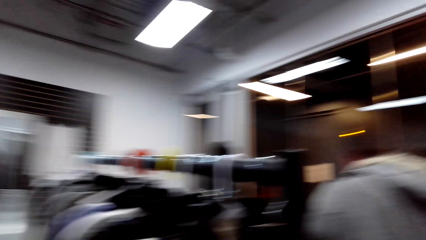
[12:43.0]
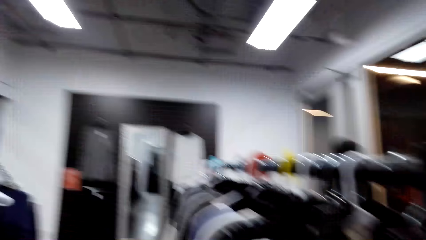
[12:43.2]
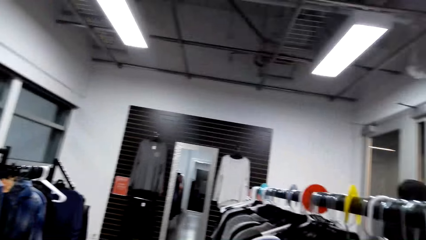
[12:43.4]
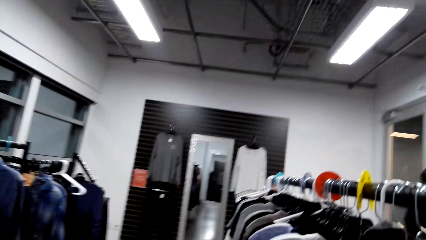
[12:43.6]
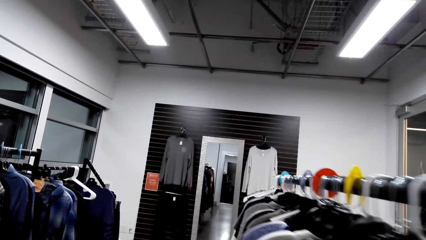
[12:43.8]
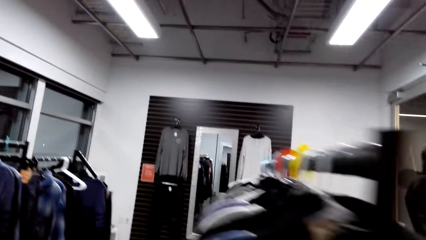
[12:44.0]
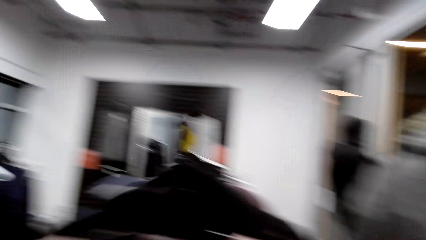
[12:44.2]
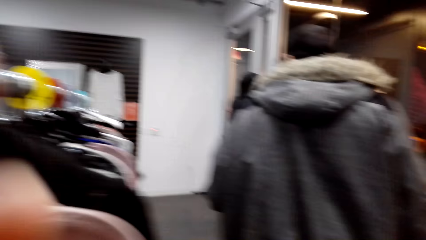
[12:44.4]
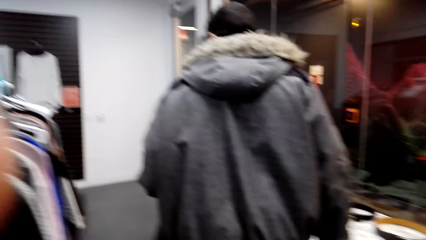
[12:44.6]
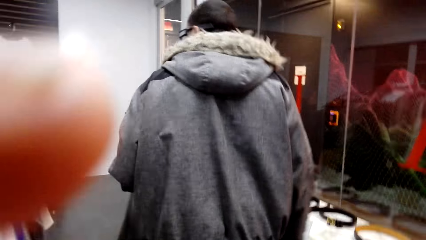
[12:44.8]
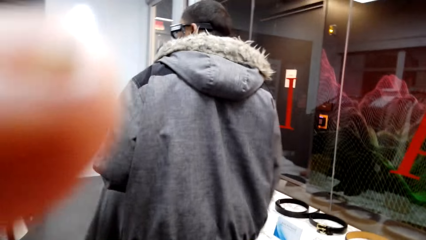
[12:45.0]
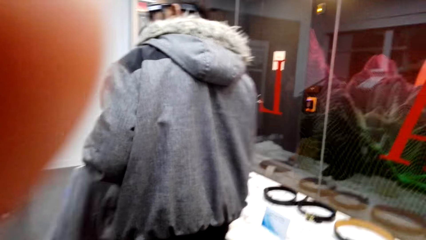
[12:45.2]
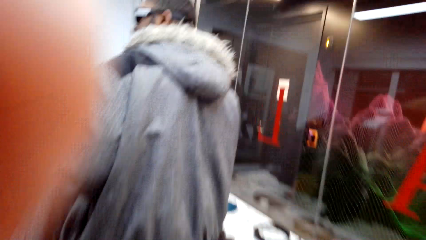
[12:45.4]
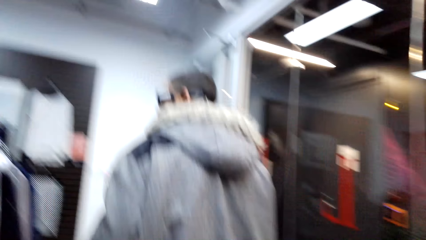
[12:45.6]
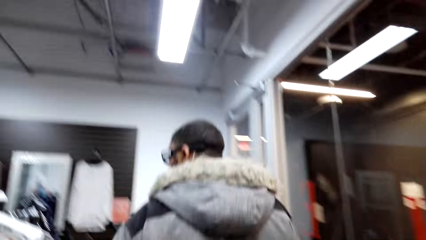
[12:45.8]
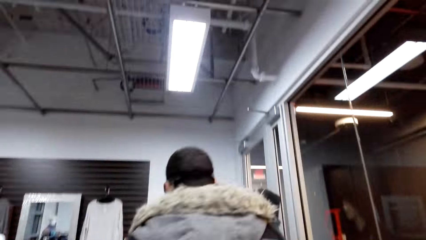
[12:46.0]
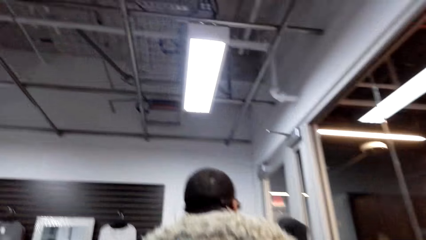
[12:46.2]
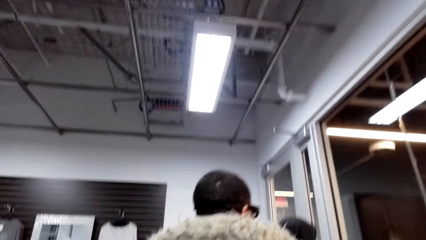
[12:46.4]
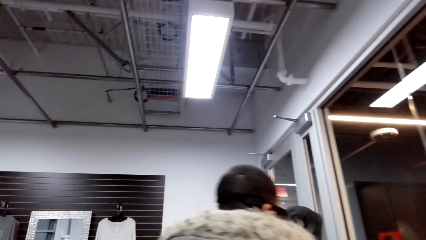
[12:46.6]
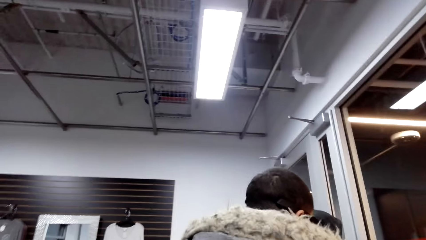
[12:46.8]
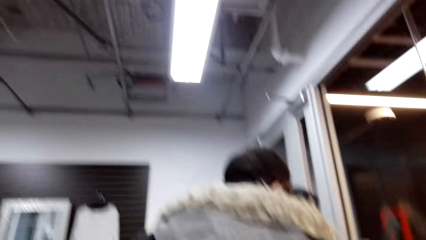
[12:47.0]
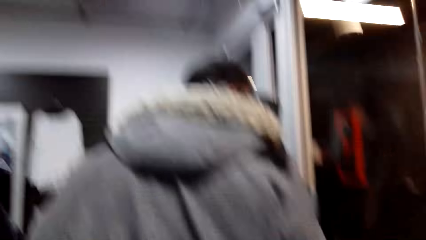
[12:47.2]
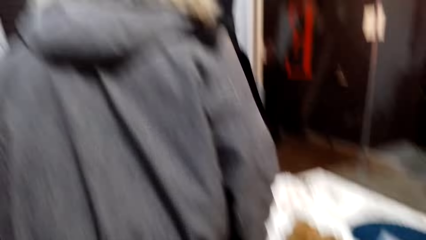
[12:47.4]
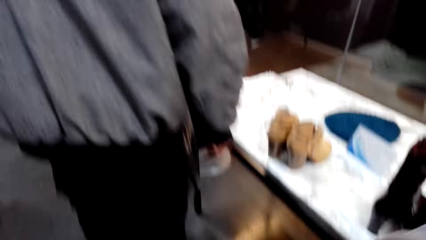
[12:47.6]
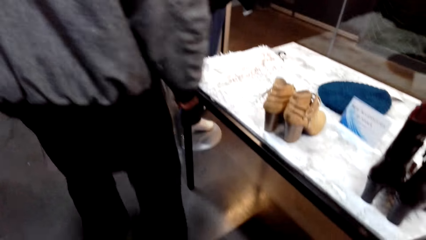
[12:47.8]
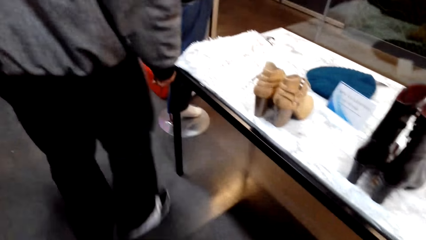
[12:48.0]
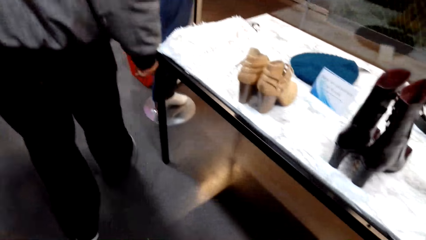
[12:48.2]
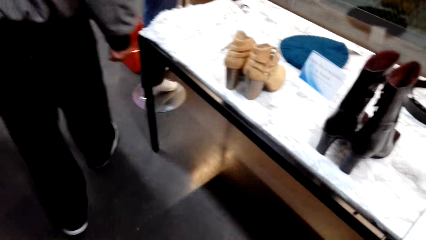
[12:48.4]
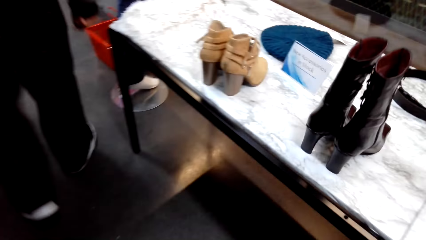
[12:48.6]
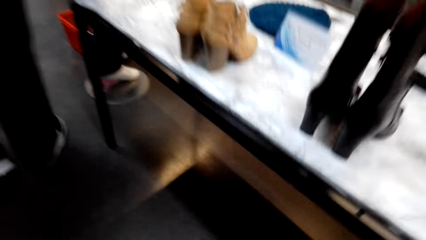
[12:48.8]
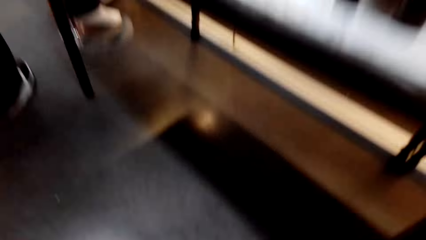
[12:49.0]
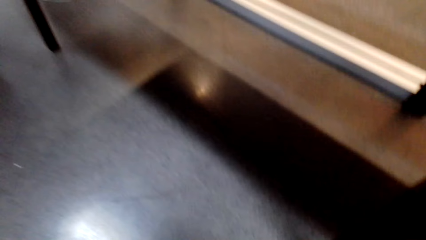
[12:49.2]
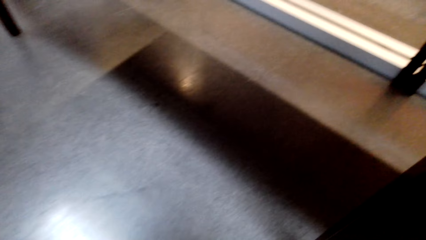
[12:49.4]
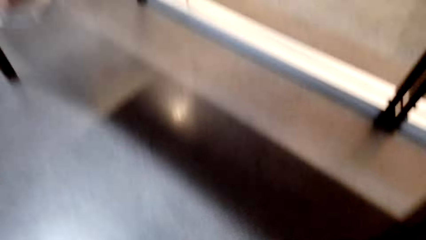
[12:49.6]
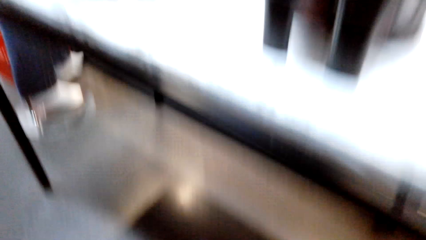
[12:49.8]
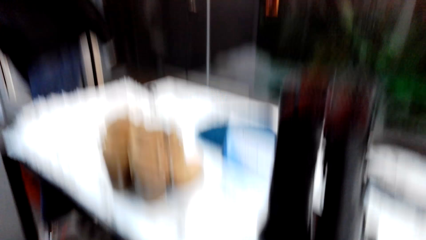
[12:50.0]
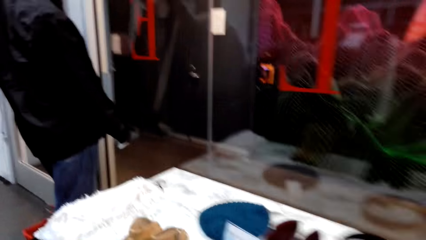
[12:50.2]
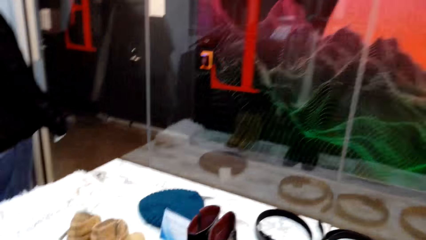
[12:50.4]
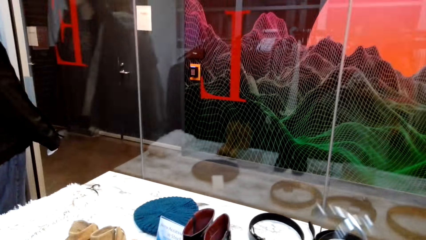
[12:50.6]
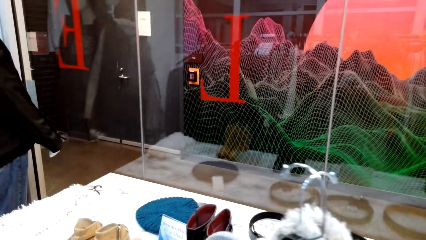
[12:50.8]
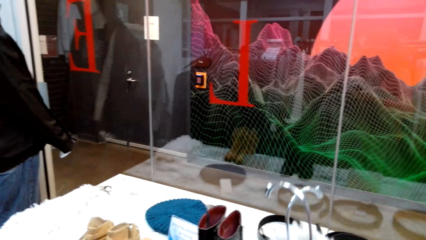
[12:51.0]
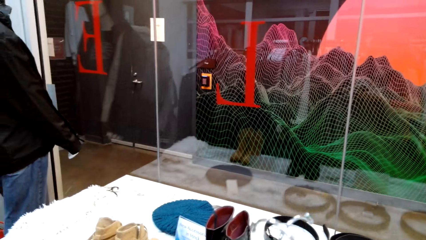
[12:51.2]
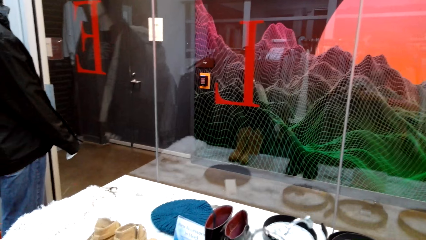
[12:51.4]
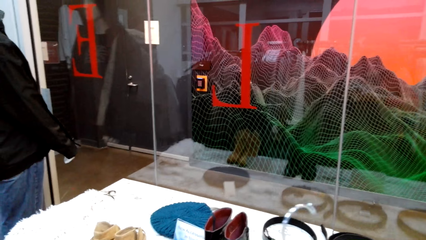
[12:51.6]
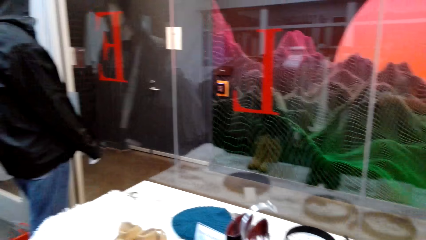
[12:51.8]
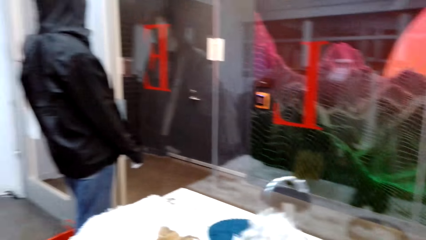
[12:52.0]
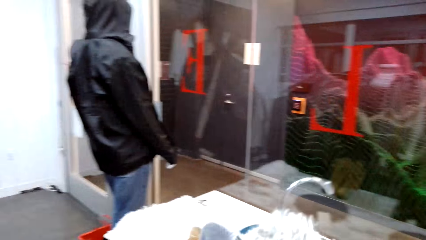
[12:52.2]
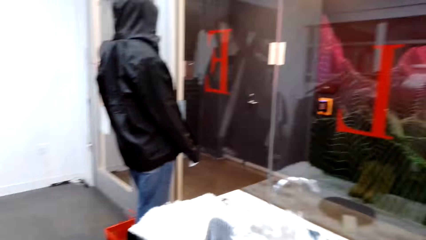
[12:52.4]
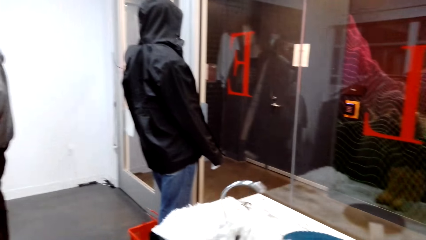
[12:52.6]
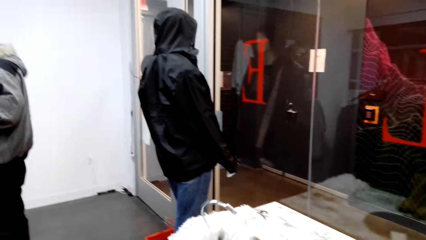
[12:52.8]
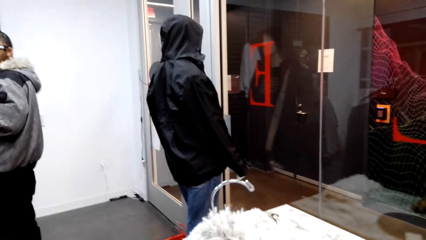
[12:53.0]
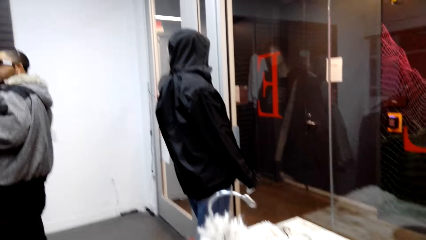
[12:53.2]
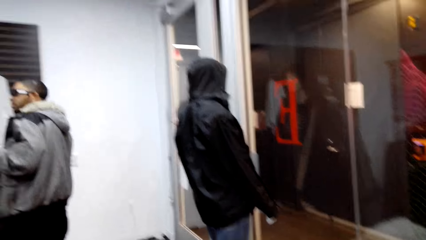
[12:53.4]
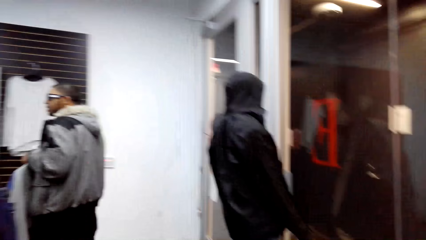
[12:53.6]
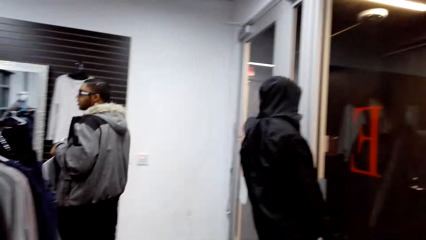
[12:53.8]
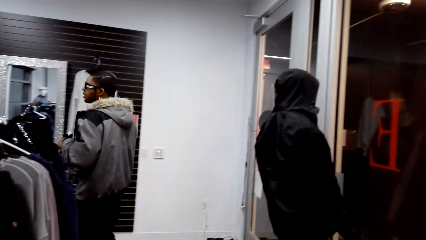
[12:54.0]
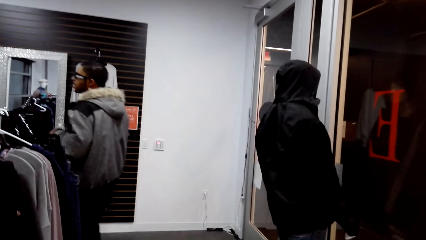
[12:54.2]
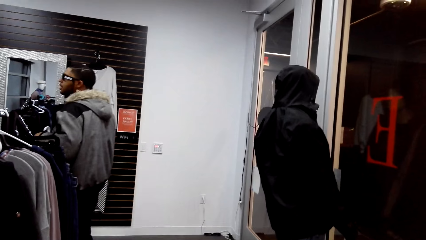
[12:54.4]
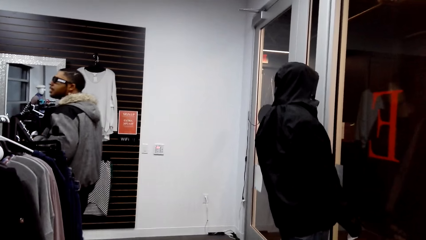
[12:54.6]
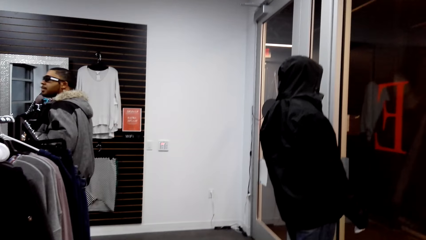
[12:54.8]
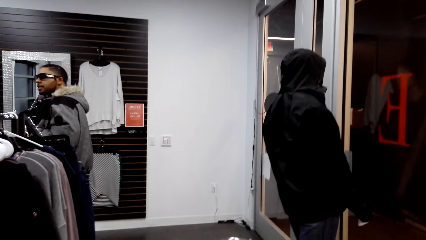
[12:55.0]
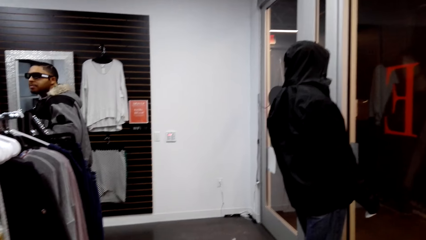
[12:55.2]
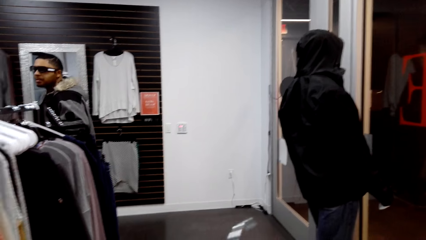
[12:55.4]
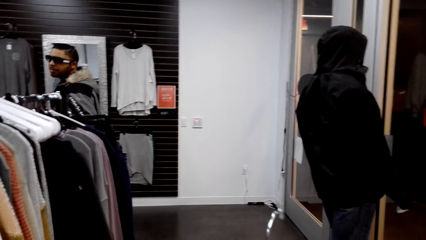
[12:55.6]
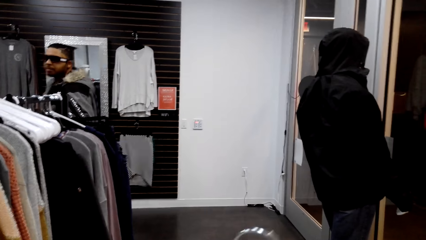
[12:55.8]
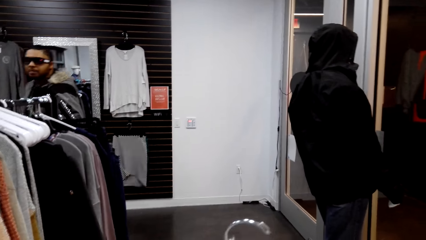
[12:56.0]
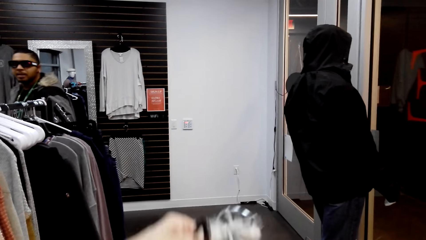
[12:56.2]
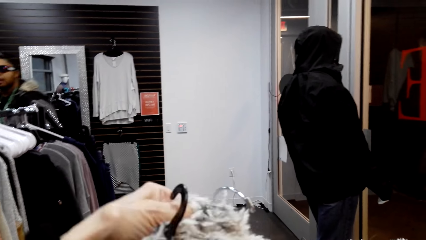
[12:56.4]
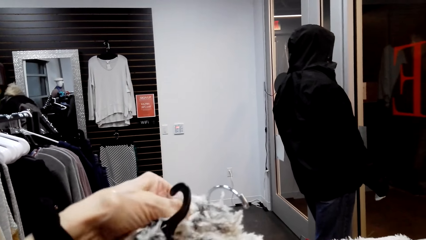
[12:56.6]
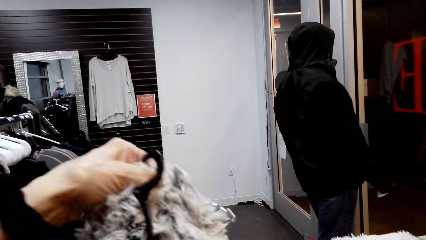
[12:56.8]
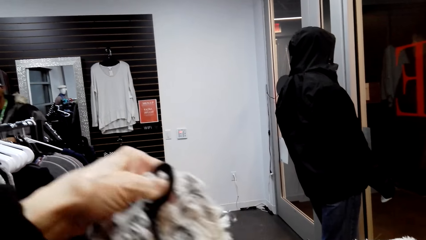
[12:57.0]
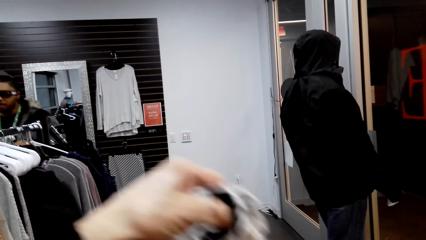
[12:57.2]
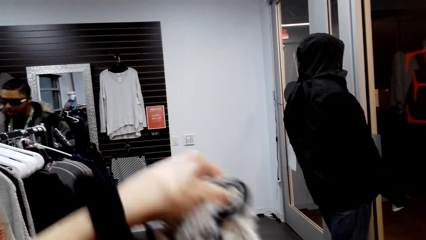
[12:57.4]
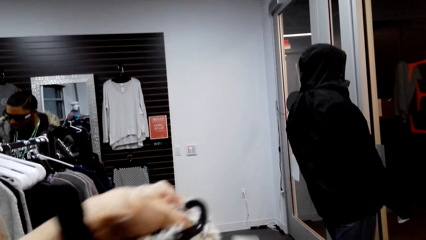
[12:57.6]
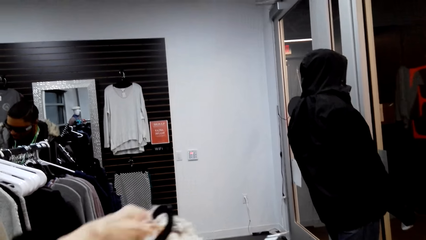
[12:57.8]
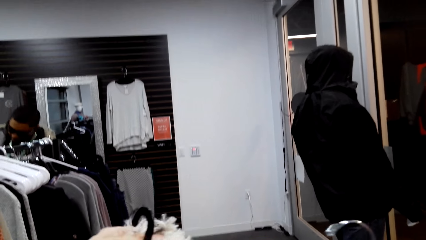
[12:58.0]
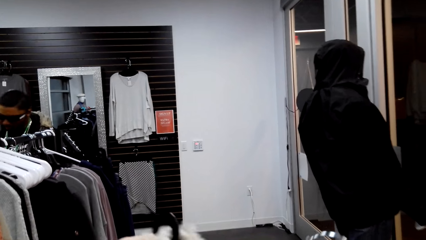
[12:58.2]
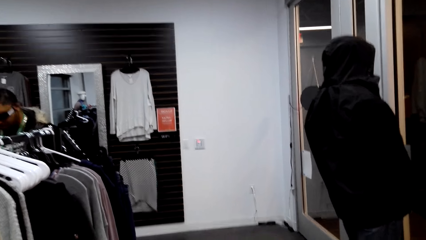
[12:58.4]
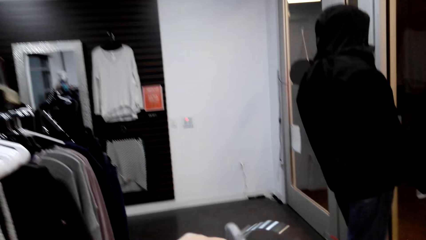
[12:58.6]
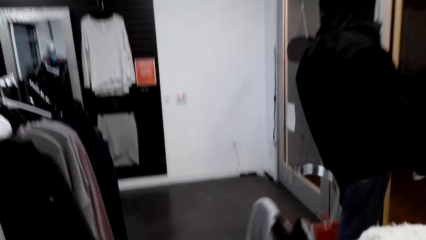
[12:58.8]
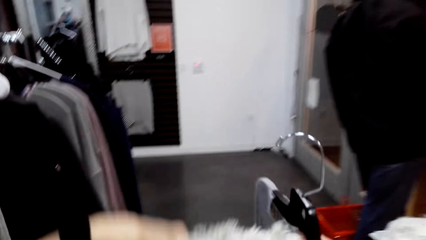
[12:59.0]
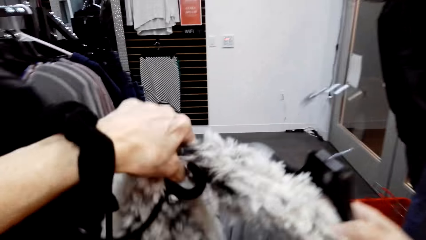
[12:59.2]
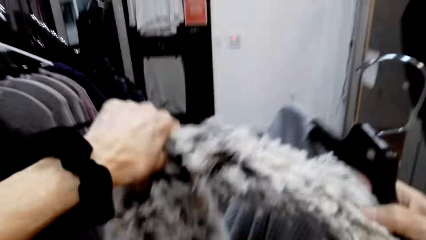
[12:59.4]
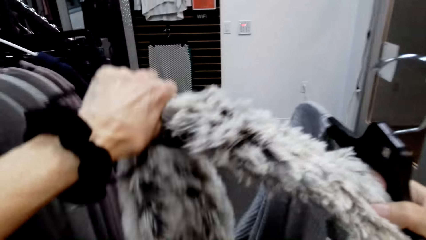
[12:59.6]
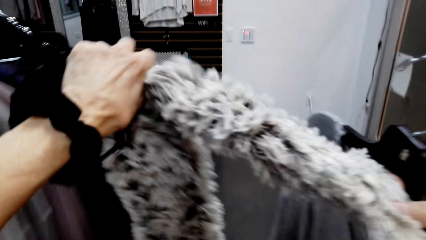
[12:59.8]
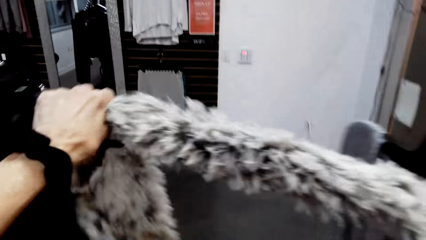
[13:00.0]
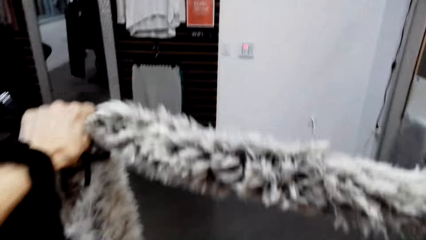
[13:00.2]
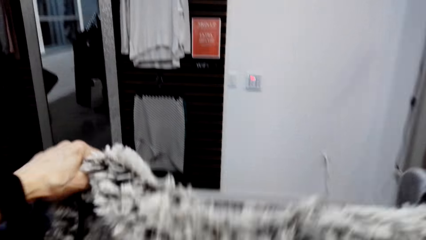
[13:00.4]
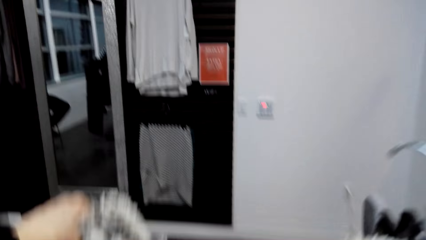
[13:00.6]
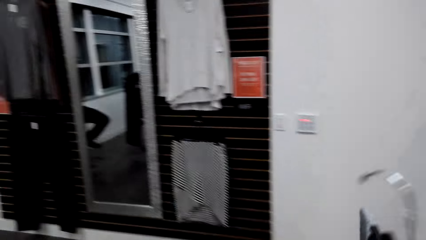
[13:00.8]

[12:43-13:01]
The camera wearer talks to a man in the store. They look around. They talk to the man. They look at the cloth. They straighten the head scarf.
